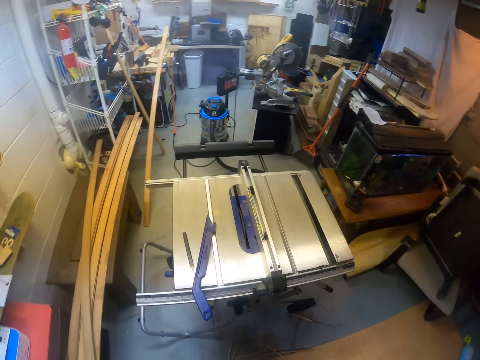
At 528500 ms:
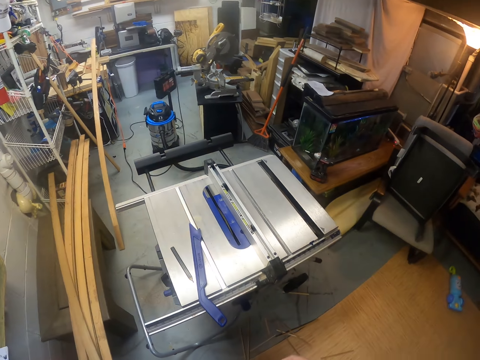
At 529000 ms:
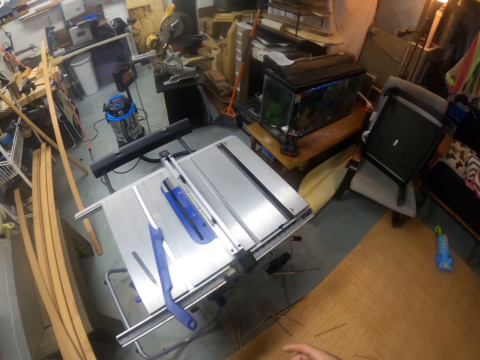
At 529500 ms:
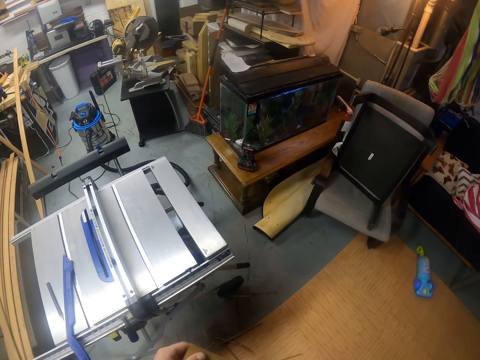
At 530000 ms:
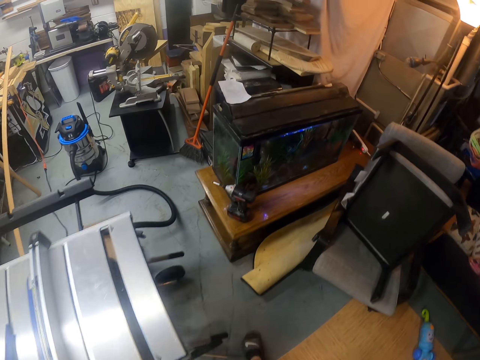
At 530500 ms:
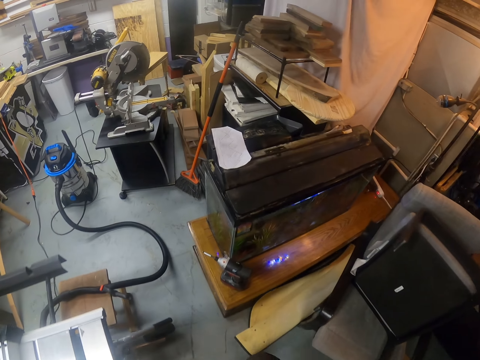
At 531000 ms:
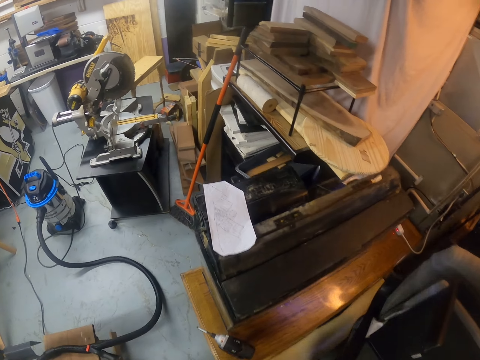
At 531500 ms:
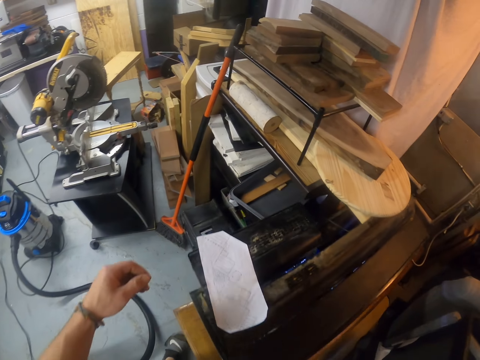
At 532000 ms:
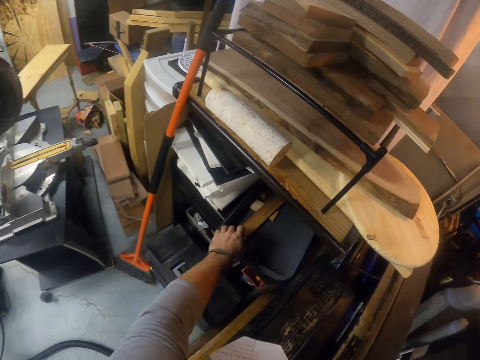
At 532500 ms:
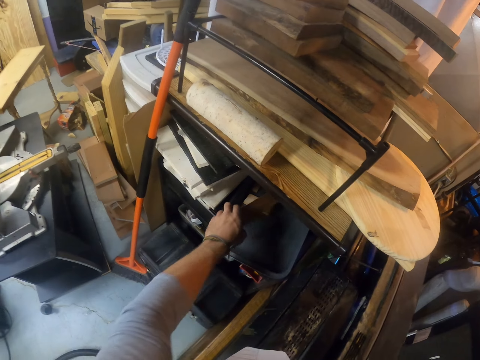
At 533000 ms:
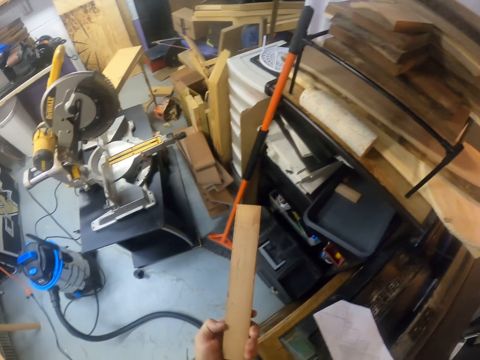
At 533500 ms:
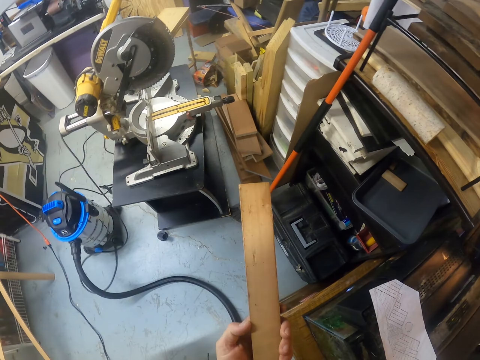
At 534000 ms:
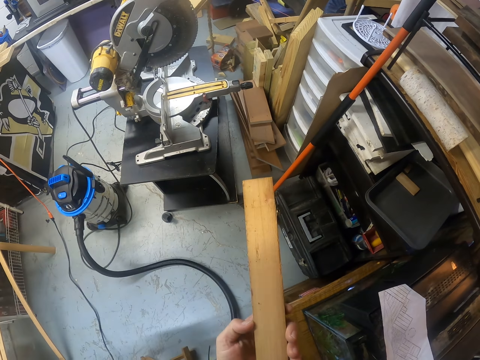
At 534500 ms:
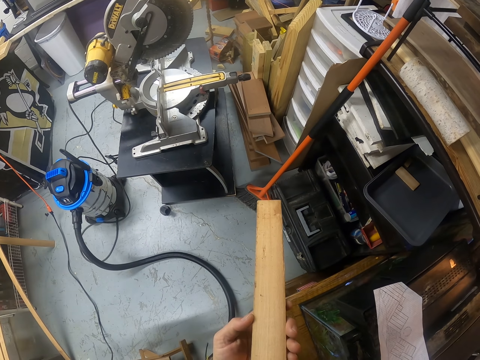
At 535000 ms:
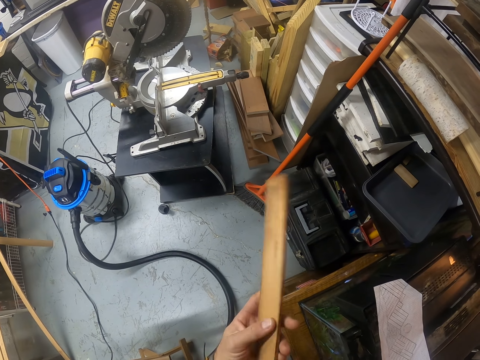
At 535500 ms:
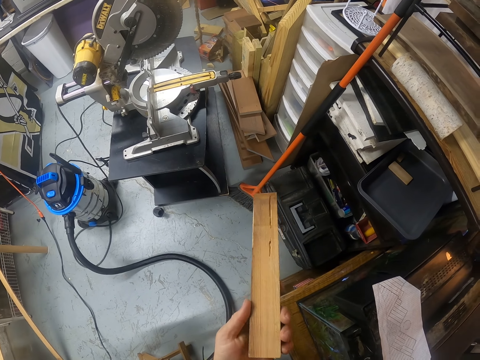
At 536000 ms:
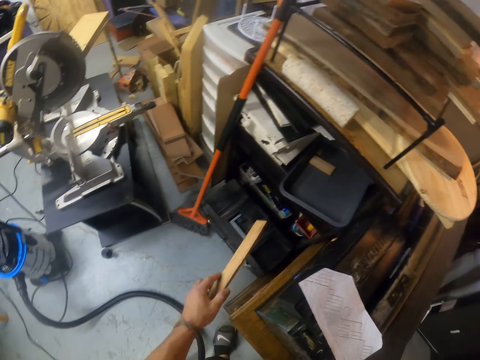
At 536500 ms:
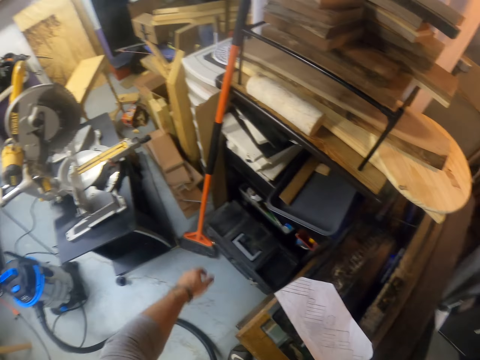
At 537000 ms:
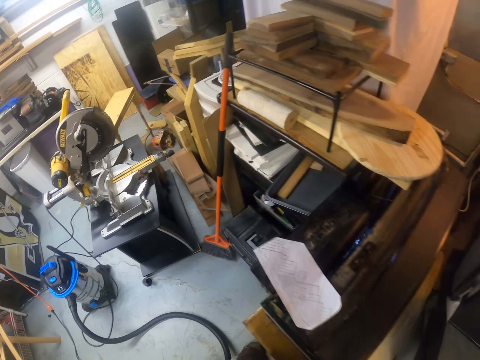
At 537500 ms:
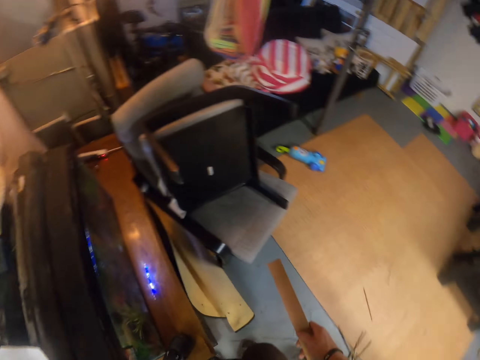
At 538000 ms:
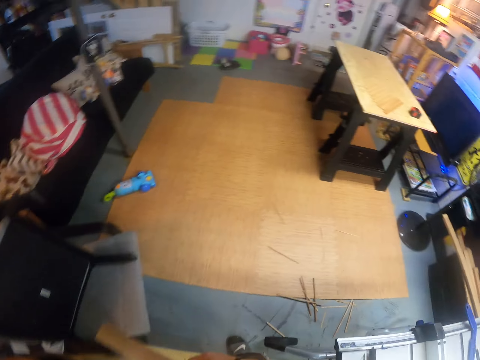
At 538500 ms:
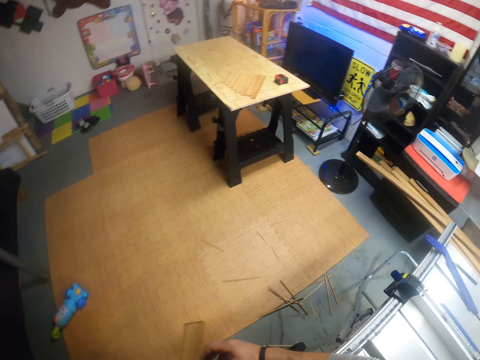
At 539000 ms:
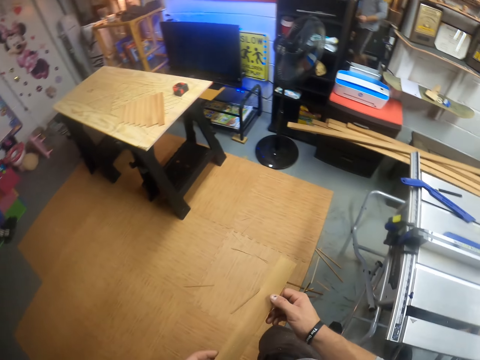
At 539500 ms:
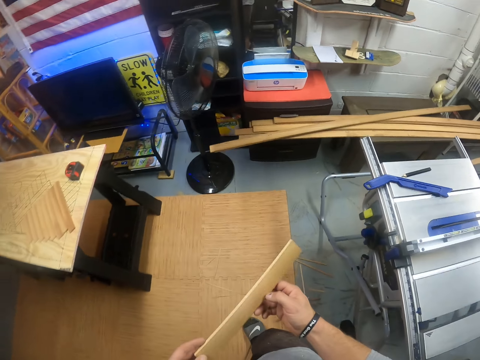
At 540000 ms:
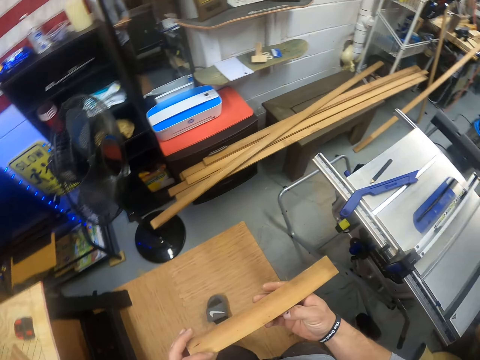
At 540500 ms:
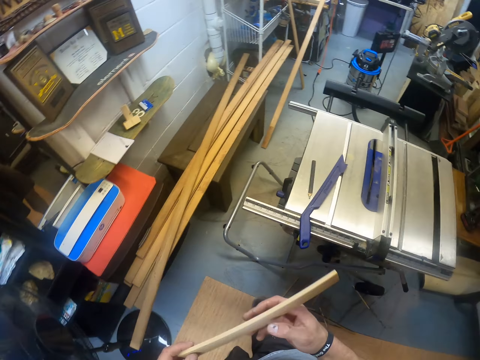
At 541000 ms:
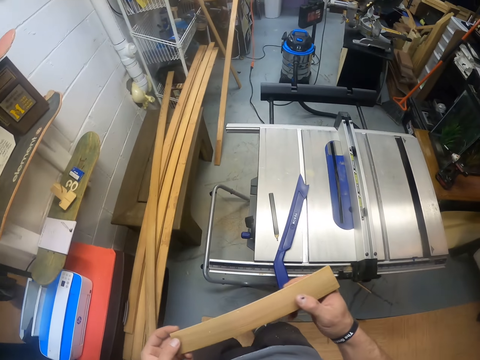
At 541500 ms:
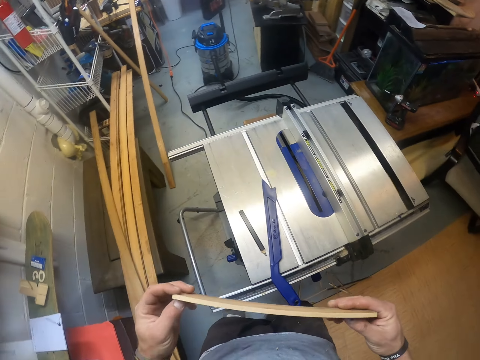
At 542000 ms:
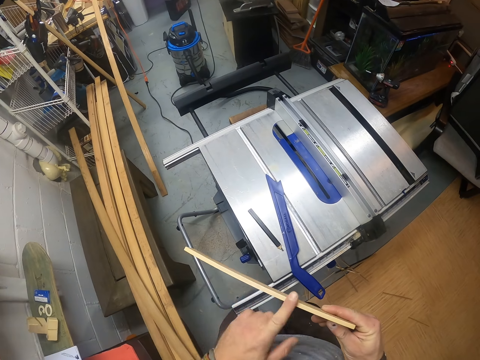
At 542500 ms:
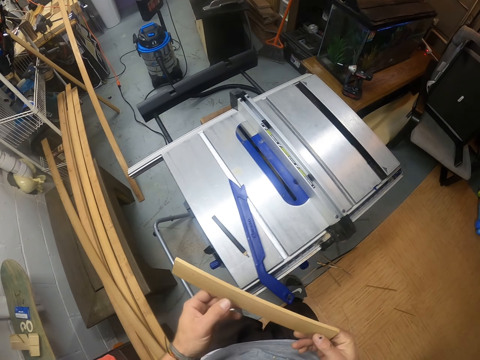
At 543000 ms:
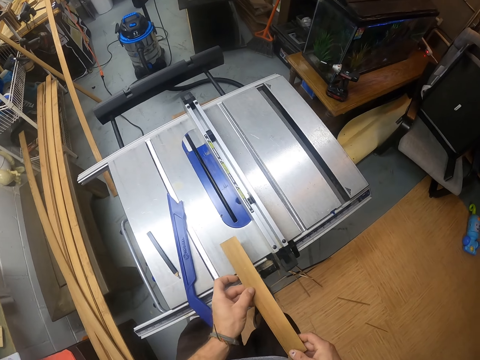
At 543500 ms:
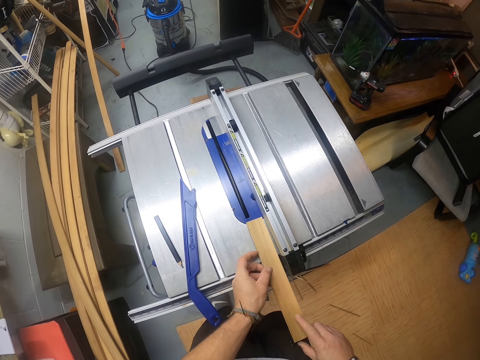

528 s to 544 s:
The camera wearer picks up a piece of wood from a tray in a shelf with his left hand. He examines the piece of wood in his left hand. He throws the piece of wood on the tray with his left hand. He turns around, looks at the wood, walks forward and turns right. He wipes the piece of wood in his right hand with his left hand. He touches the wood edges.

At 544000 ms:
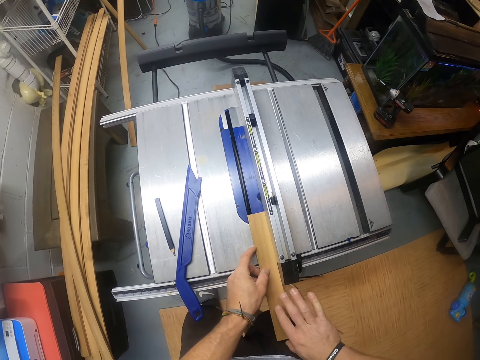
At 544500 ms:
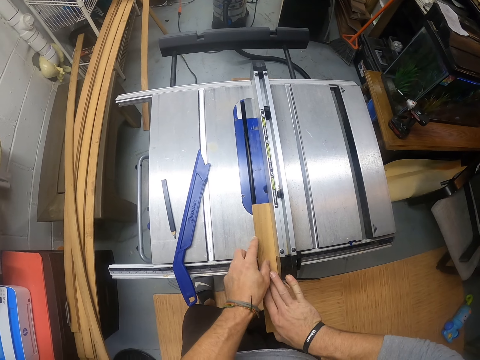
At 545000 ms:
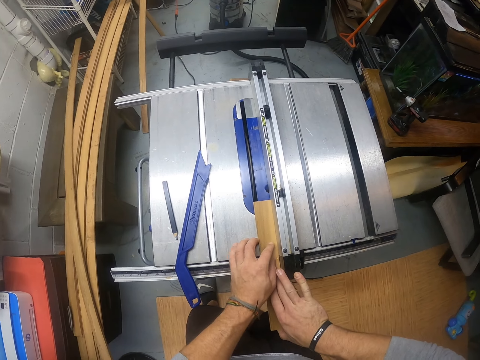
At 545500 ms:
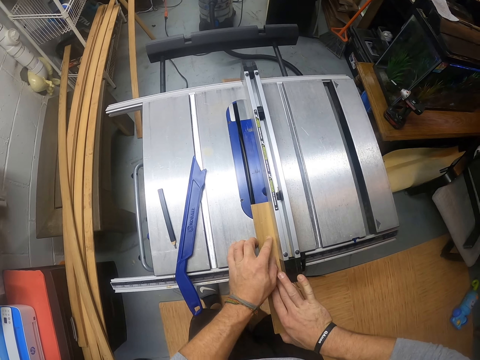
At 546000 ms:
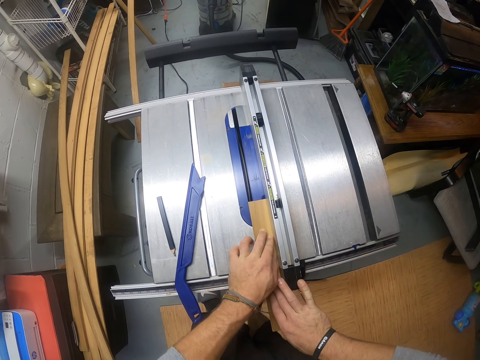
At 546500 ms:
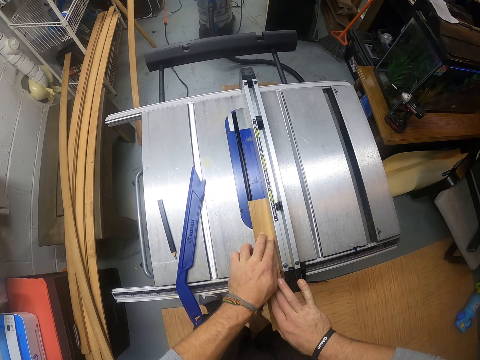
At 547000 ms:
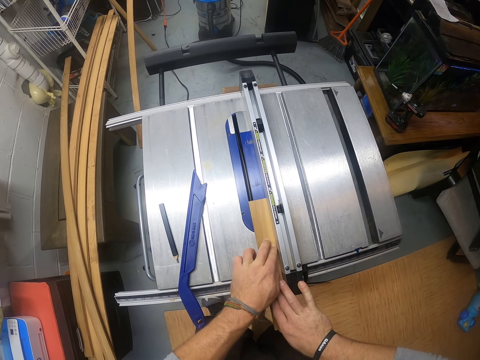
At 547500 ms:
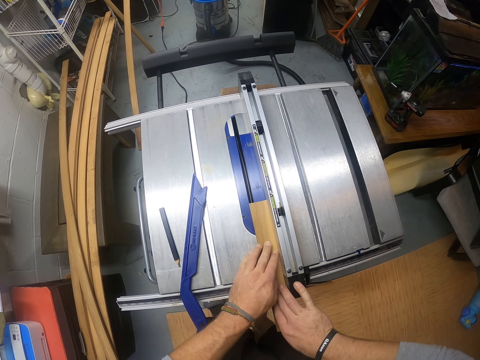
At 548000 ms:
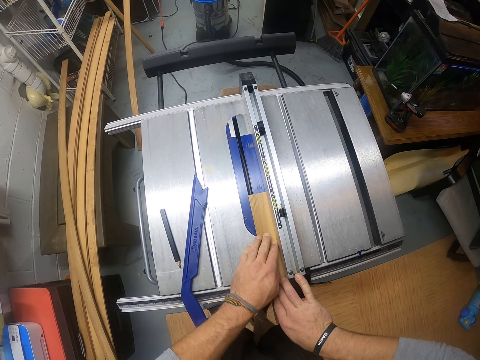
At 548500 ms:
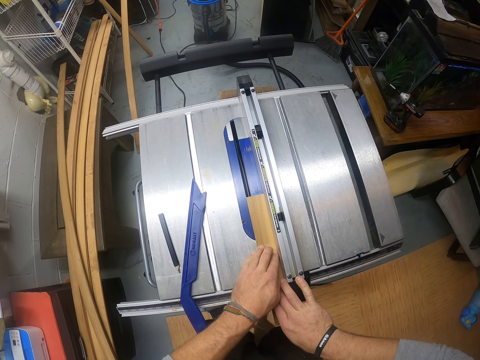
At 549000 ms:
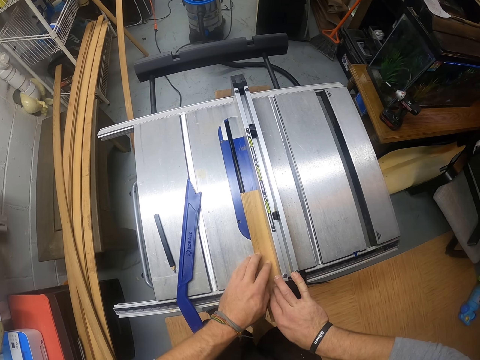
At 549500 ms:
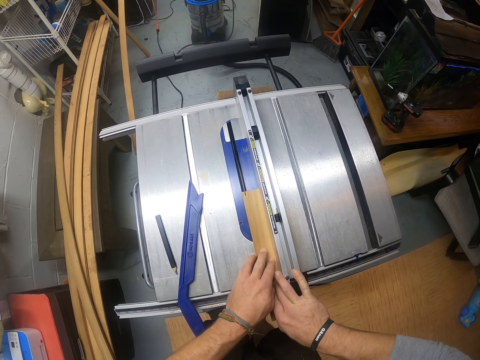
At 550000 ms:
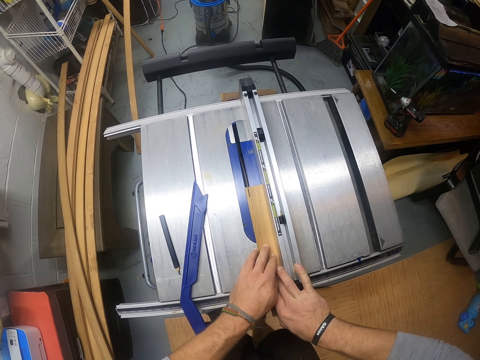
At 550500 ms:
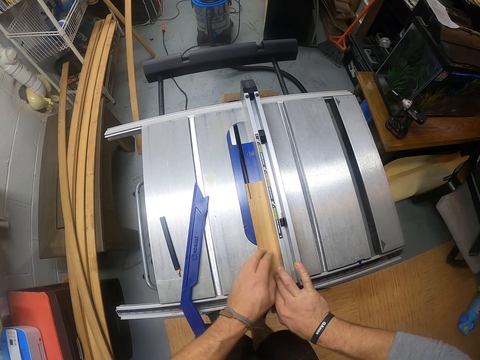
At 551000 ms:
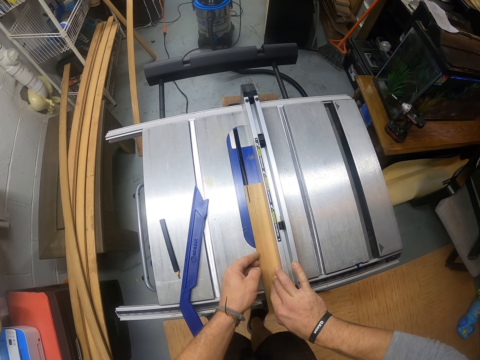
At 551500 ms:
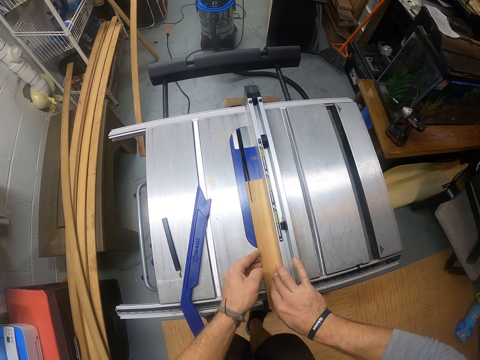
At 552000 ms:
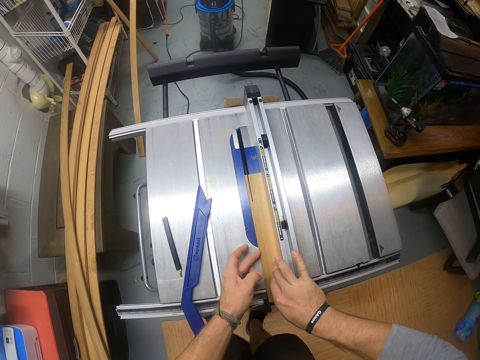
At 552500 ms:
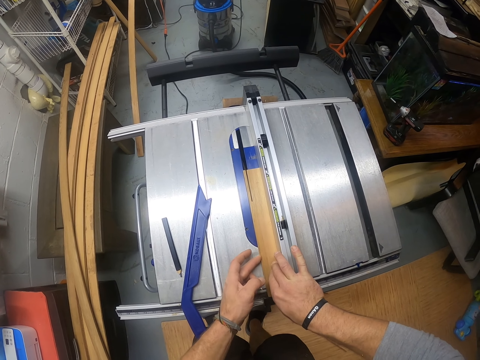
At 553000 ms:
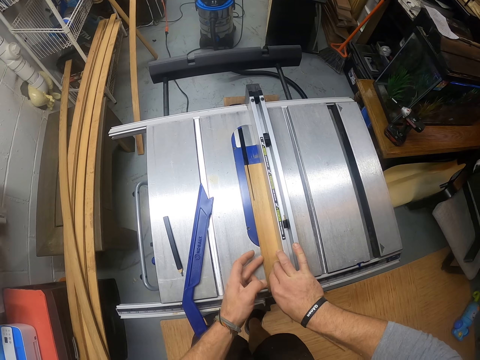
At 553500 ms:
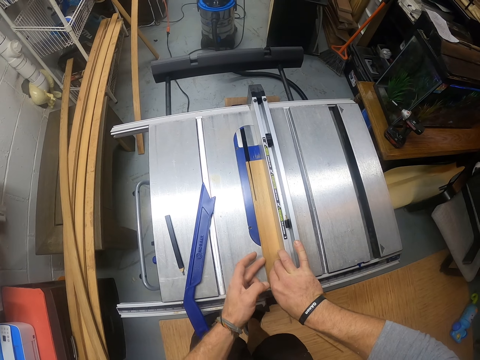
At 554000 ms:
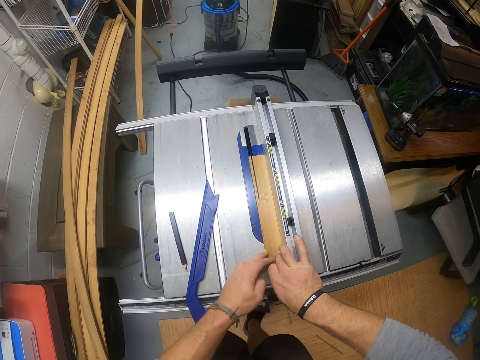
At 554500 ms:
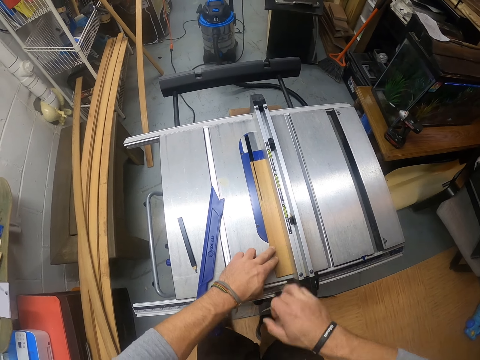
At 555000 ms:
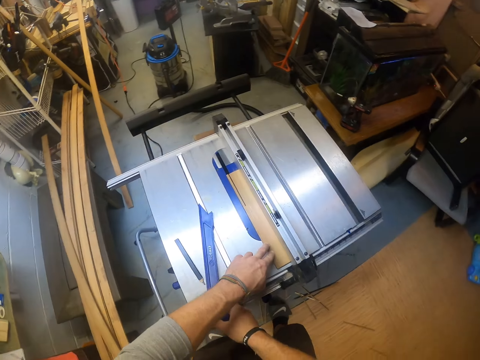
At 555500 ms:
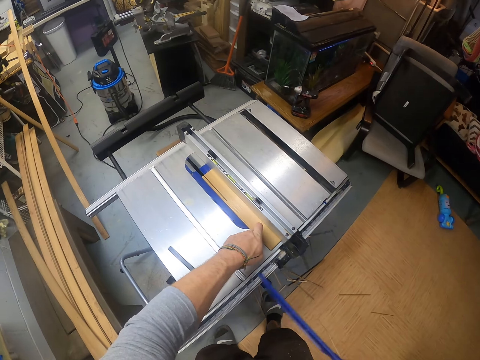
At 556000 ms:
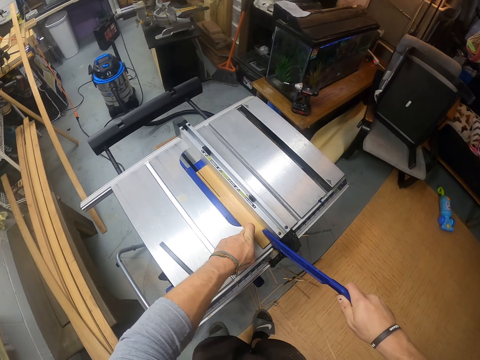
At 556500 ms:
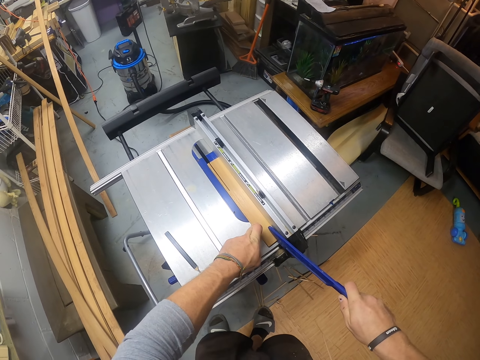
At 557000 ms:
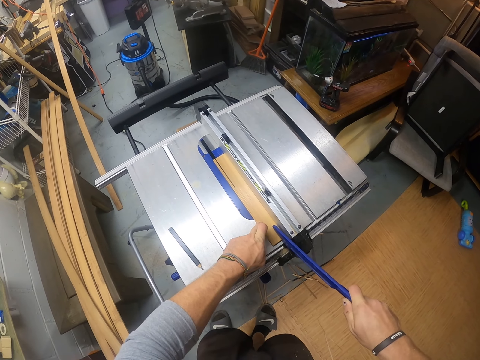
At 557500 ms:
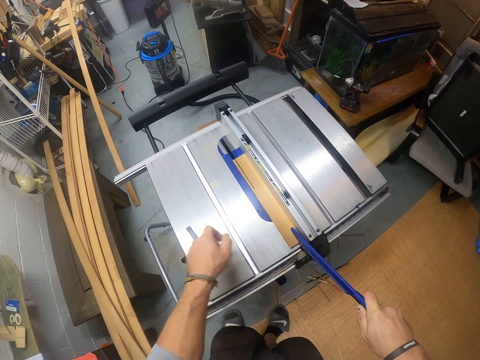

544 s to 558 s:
The camera wearer places the wood on the router table. He cuts the piece of wood in his hands with the table saw. He pushes the wood towards the cutter. He picks the plastic wood push stick from the table saw with his right hand. He puts the push stick on the piece of wood in the table saw with his right hand.
